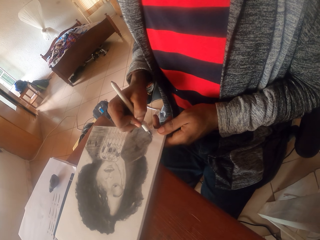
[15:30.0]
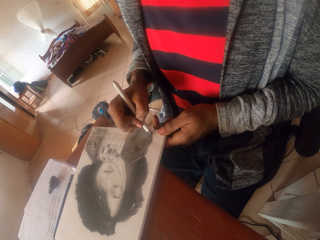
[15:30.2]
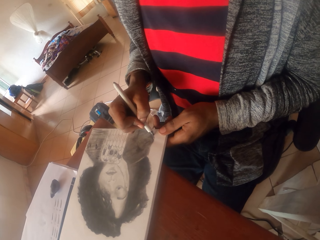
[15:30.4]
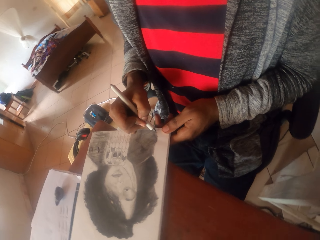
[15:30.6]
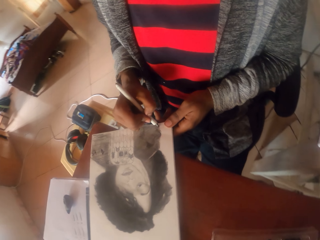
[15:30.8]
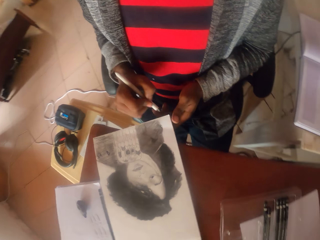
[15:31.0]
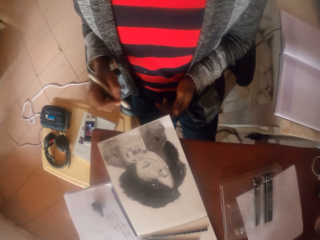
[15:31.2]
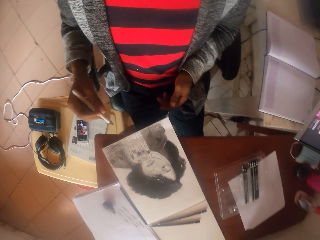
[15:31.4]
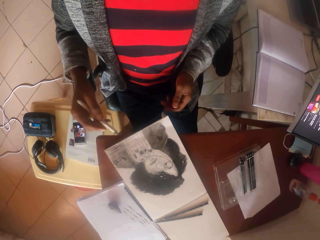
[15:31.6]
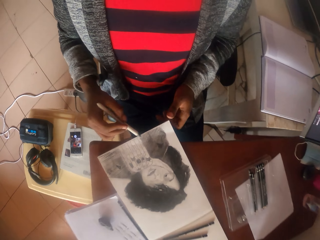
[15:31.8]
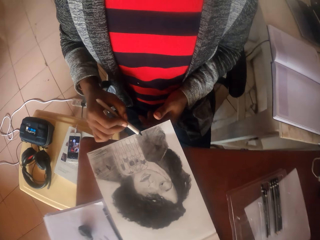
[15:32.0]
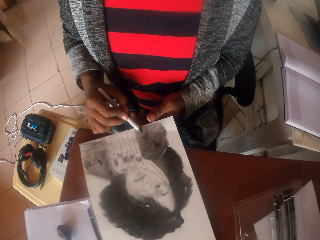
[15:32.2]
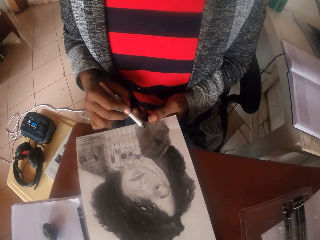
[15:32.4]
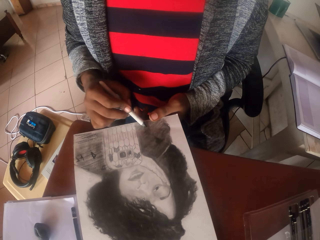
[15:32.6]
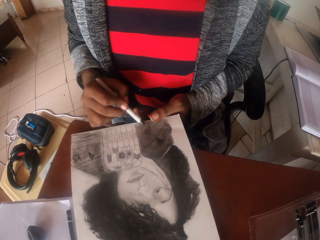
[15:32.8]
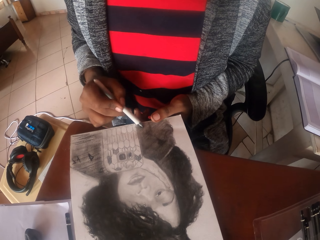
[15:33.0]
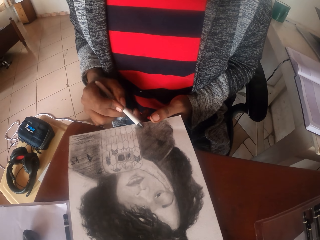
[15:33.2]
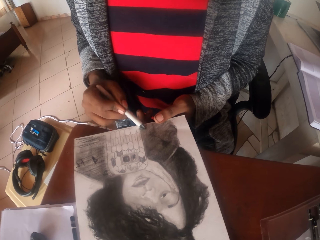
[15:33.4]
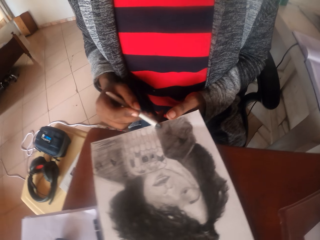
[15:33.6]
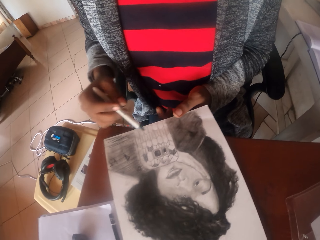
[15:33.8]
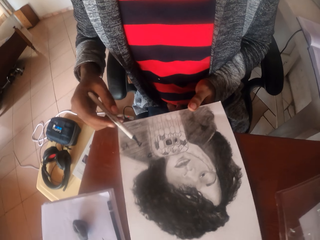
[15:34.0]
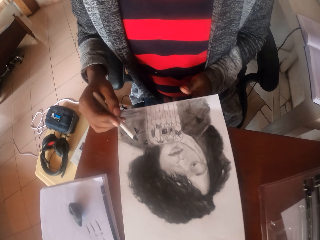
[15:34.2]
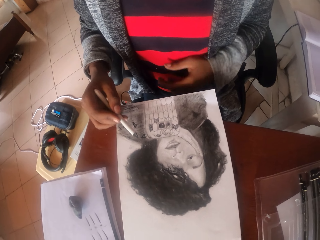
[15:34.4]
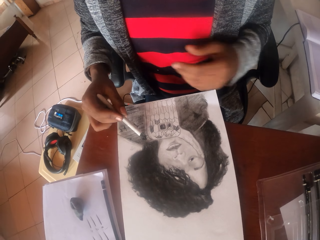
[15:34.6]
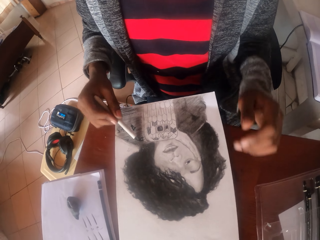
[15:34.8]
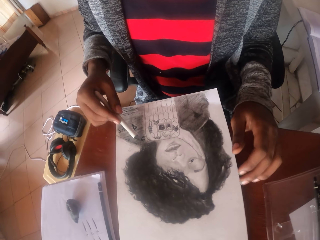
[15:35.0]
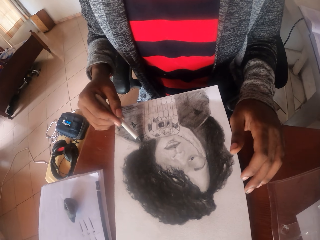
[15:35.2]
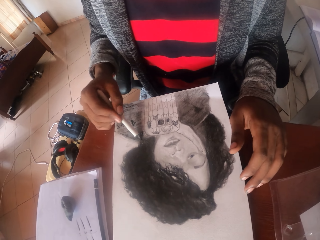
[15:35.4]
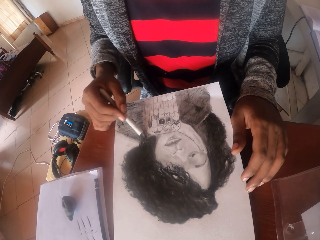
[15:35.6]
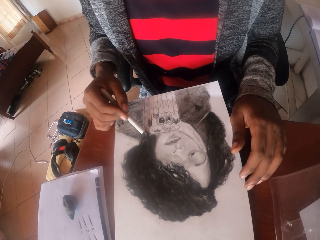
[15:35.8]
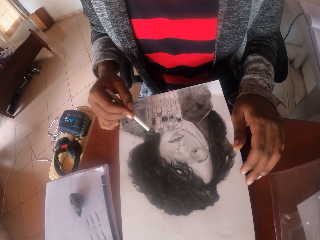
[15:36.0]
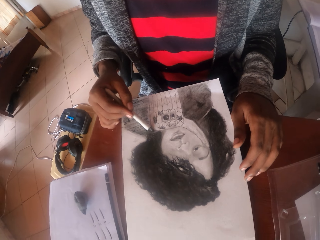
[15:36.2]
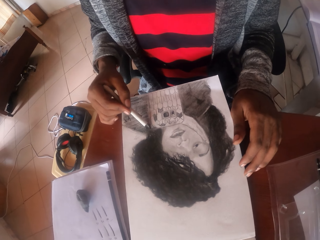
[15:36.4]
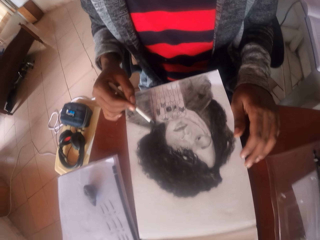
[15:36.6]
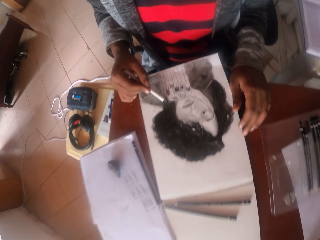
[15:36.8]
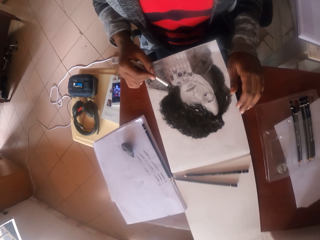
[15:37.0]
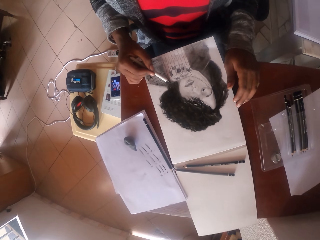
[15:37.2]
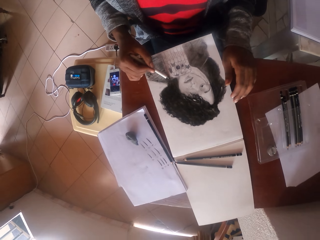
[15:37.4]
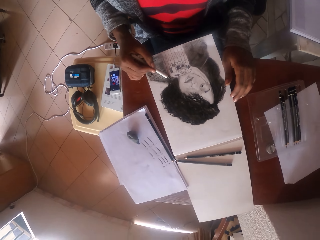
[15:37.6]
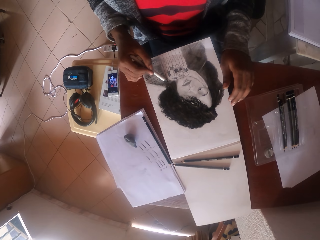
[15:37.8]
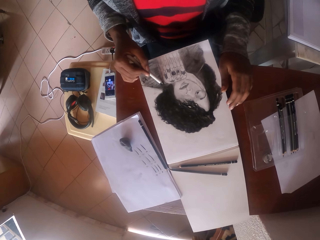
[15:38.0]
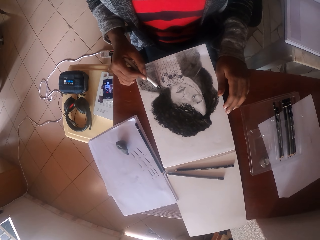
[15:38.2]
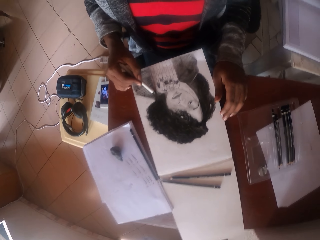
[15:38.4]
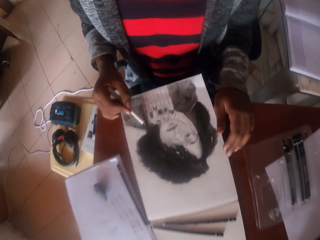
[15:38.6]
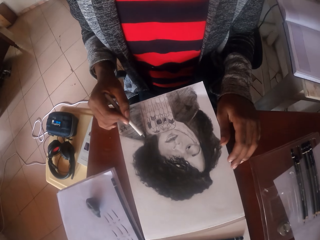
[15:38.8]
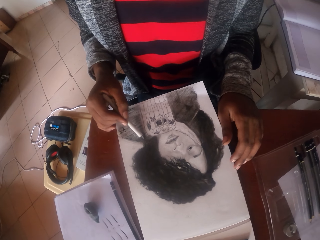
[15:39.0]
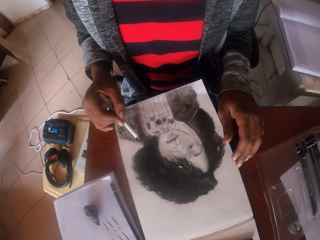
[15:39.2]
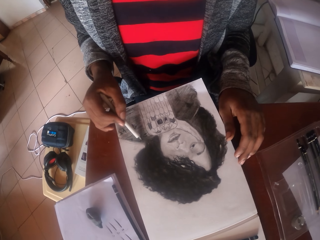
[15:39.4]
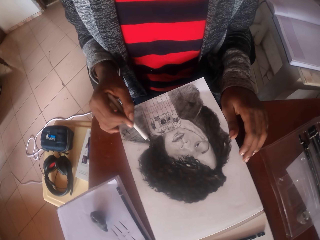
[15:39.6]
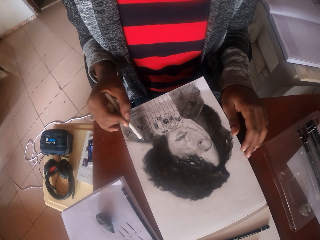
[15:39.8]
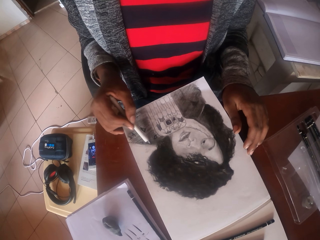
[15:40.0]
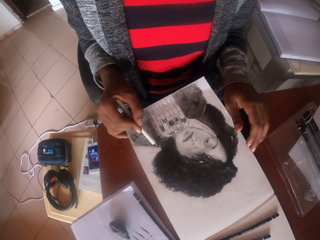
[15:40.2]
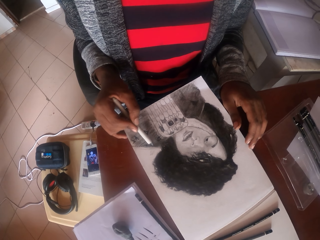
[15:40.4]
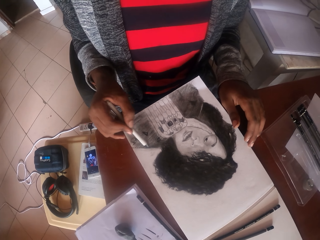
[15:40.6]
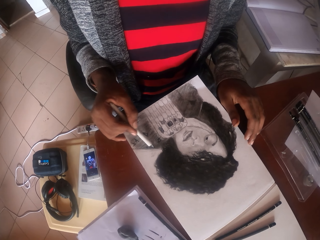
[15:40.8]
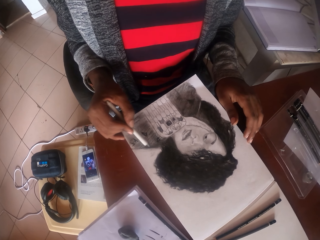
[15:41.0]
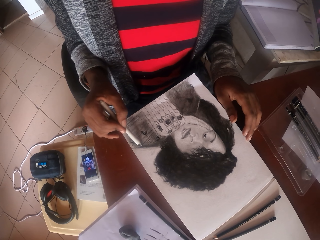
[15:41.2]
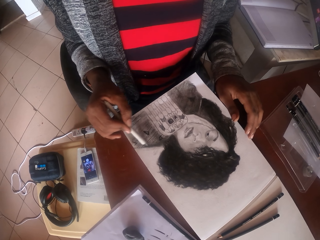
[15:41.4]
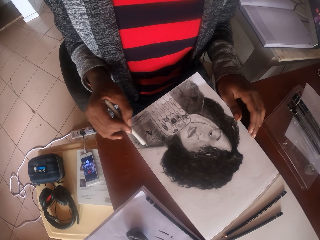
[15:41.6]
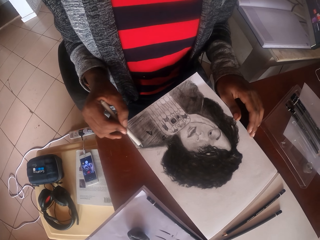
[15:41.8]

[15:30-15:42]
The camera wearer stares at the drawing. They color the drawing. They look around.

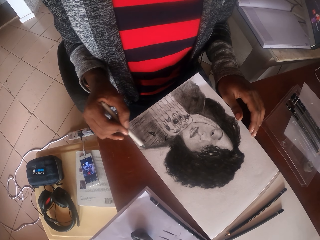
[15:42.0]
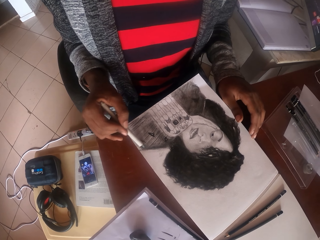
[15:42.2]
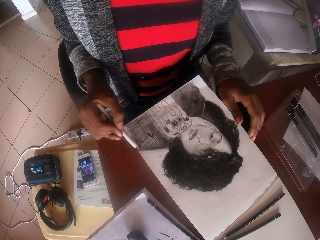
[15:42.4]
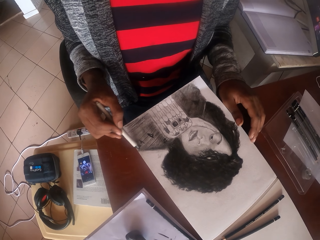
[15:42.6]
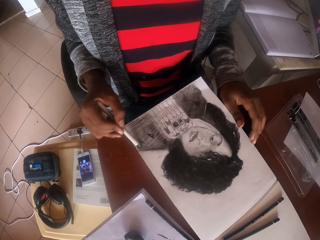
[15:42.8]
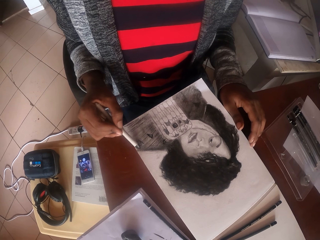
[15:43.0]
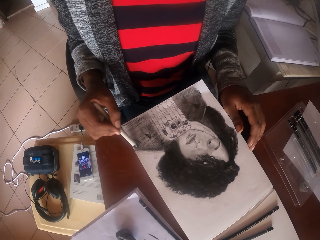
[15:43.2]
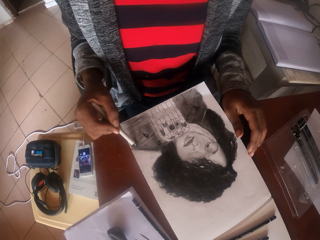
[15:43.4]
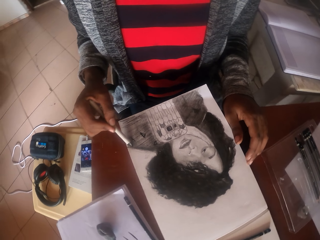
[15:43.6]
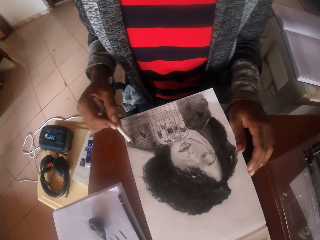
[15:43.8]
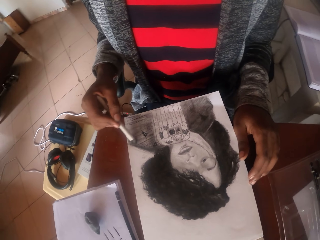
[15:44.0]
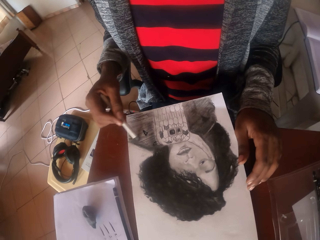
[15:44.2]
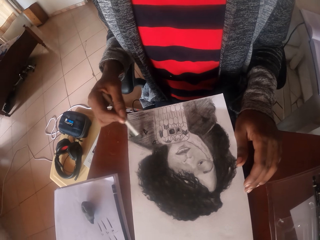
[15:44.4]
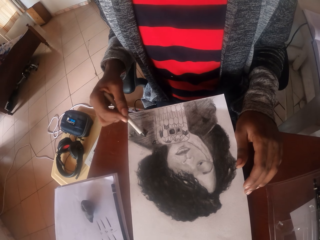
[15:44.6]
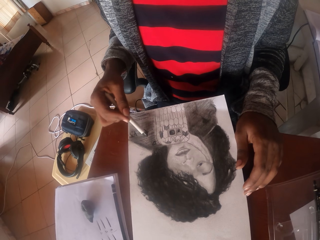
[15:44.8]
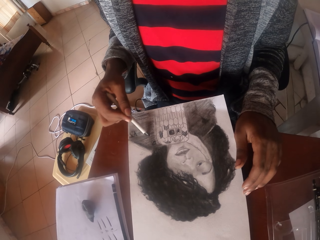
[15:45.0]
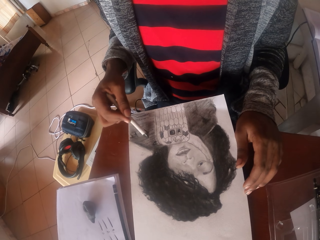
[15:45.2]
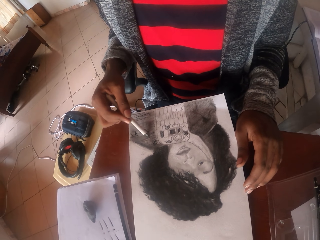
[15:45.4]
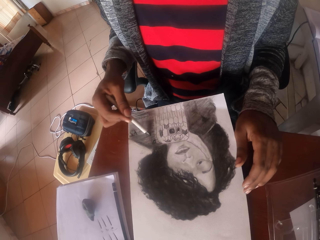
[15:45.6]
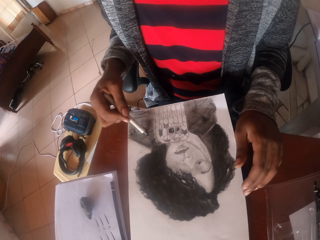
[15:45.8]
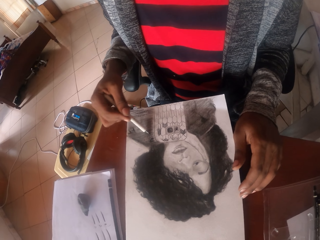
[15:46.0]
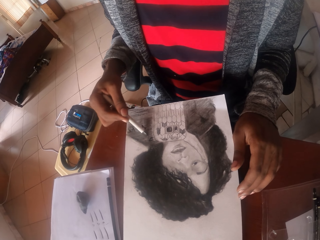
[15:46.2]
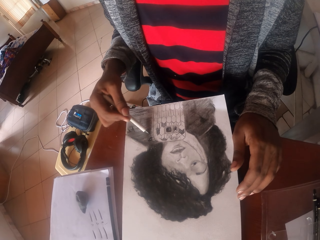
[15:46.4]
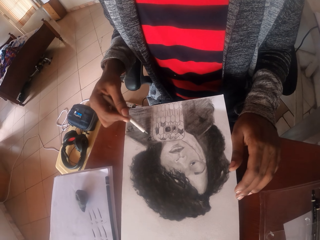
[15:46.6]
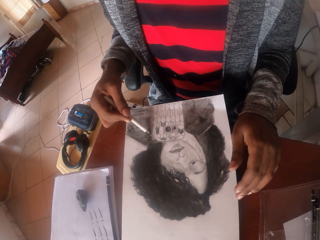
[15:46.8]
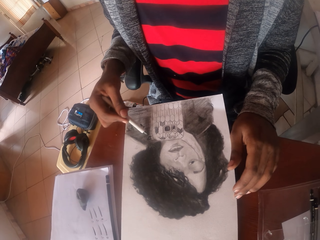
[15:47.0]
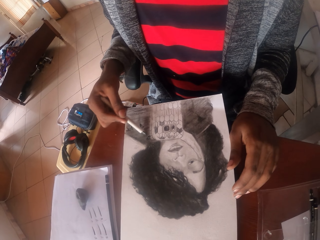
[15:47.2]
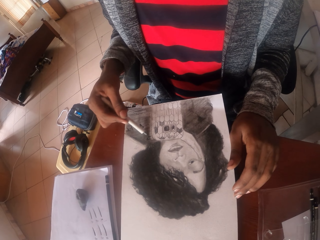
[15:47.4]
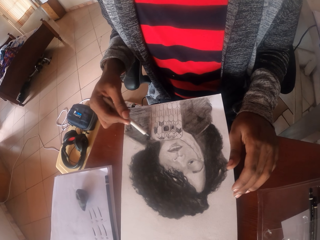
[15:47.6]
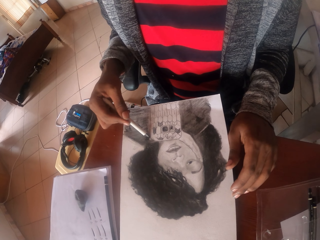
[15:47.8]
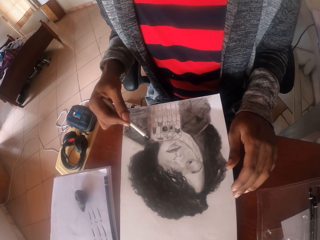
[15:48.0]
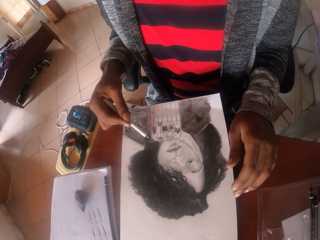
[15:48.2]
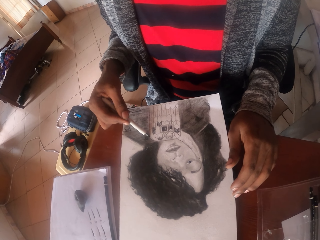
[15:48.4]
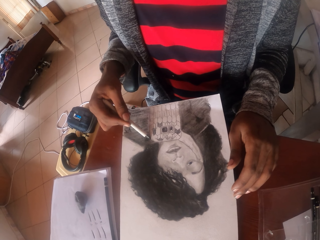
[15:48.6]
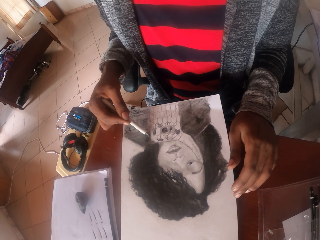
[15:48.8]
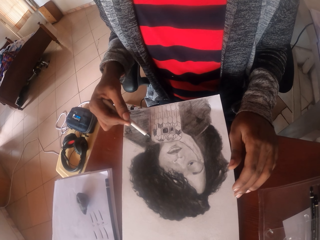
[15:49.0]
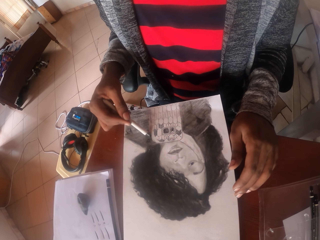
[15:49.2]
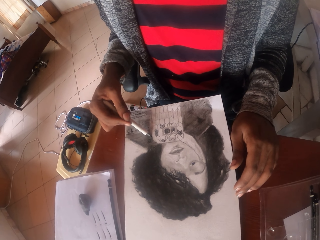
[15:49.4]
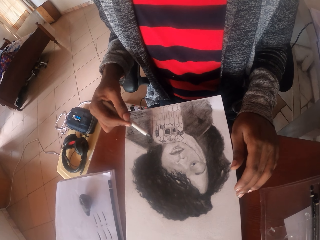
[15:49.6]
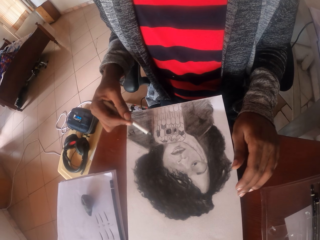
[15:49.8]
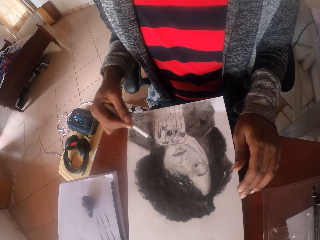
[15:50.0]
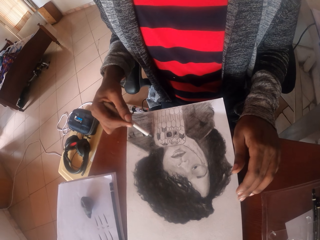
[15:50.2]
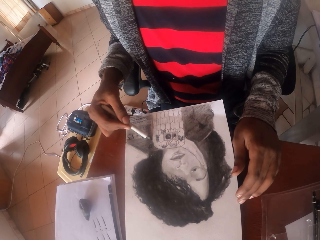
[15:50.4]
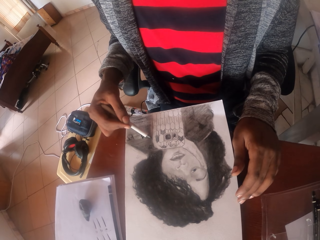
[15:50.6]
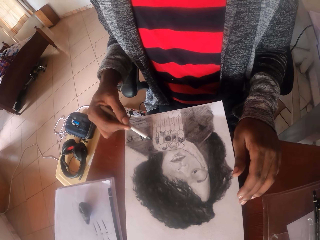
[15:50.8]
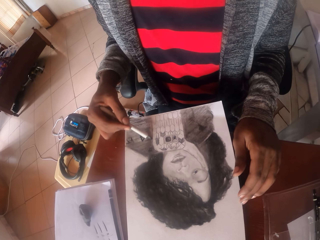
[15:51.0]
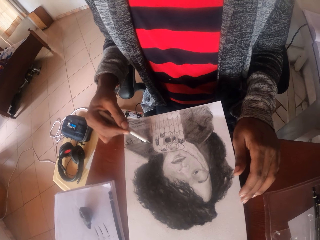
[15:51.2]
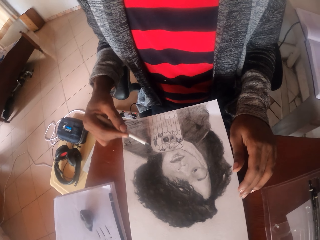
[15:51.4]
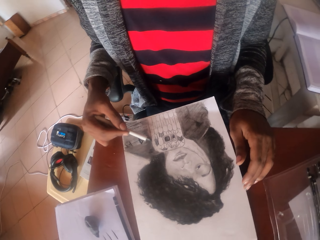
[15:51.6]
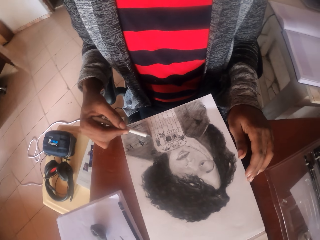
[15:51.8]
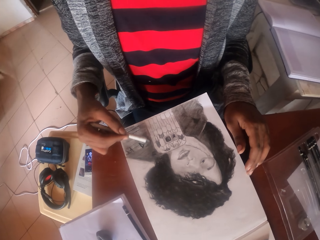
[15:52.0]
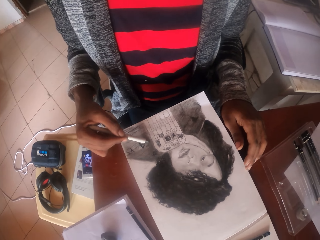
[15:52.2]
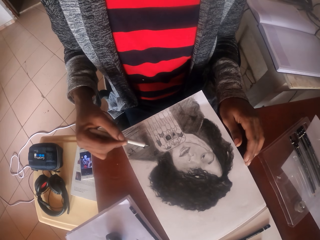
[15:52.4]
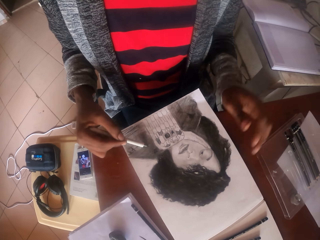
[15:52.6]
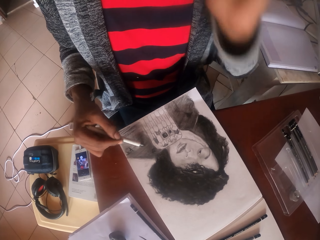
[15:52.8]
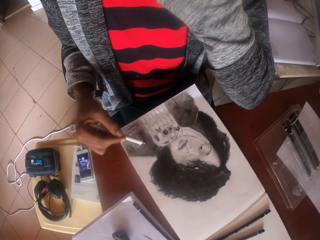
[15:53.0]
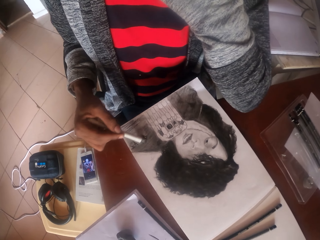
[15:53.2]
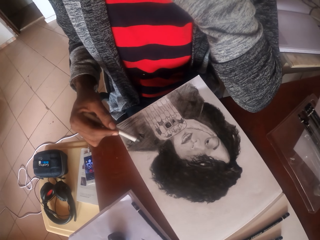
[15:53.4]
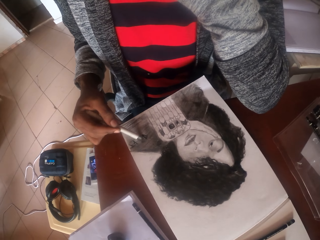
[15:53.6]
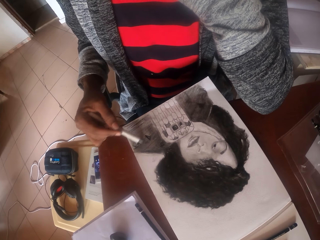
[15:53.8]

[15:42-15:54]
The camera wearer writes on the paper.
